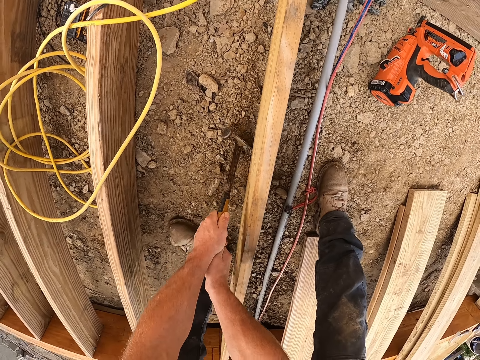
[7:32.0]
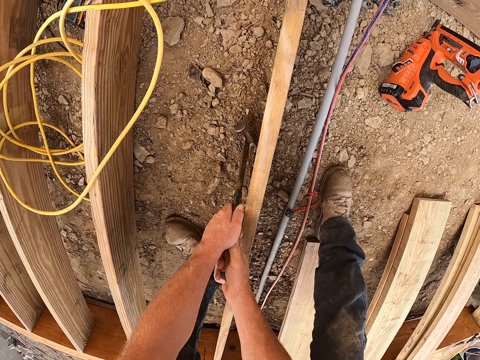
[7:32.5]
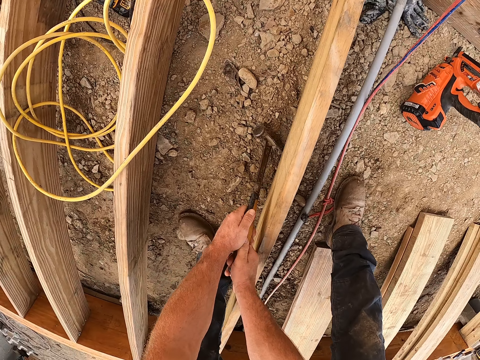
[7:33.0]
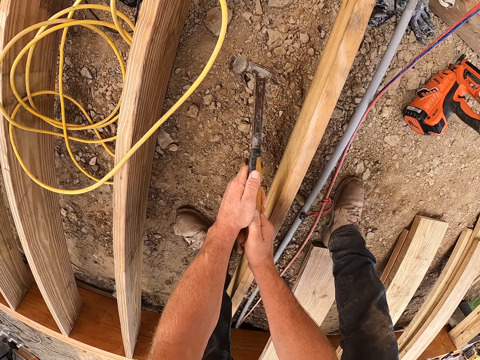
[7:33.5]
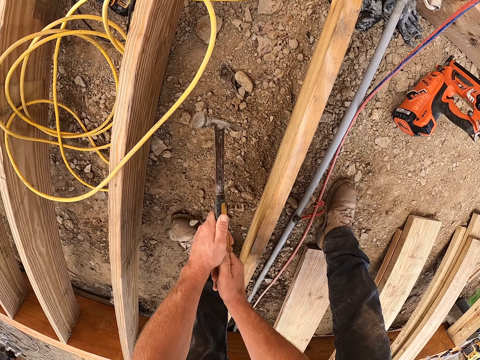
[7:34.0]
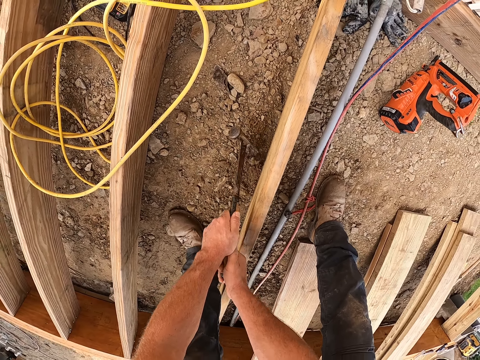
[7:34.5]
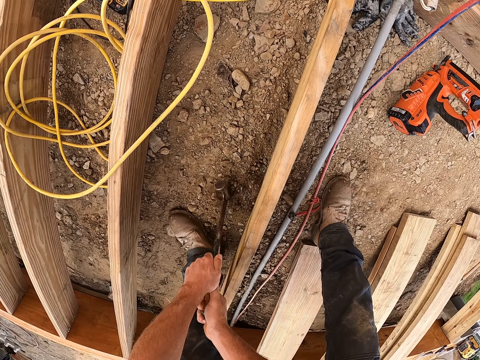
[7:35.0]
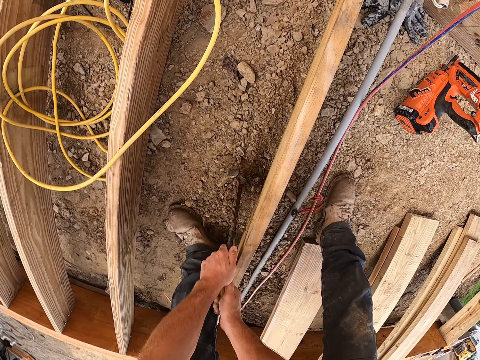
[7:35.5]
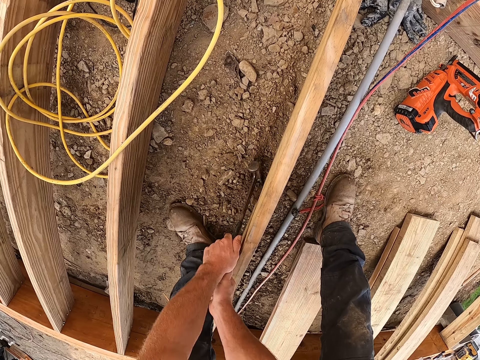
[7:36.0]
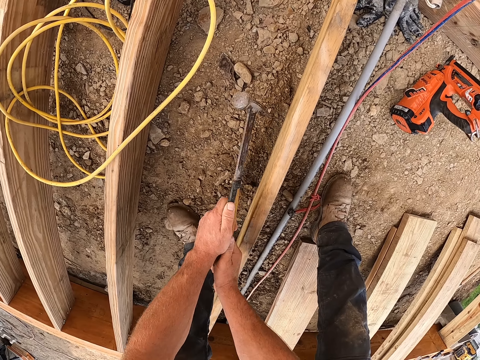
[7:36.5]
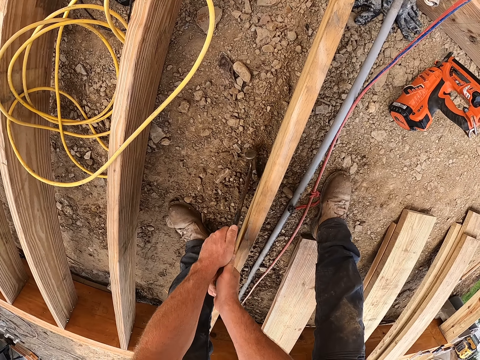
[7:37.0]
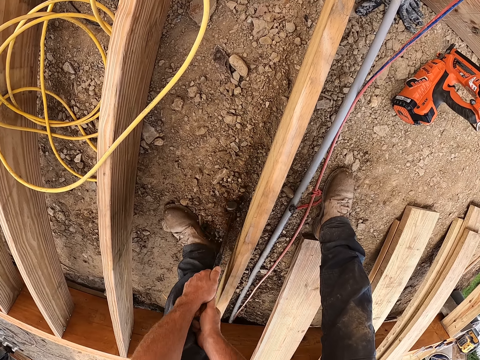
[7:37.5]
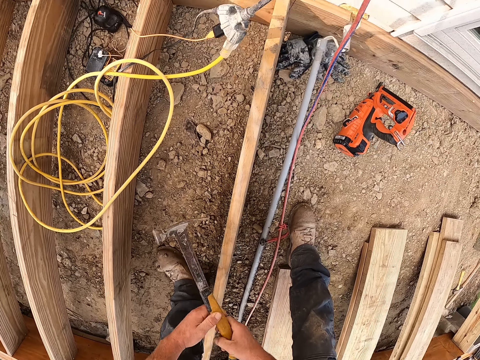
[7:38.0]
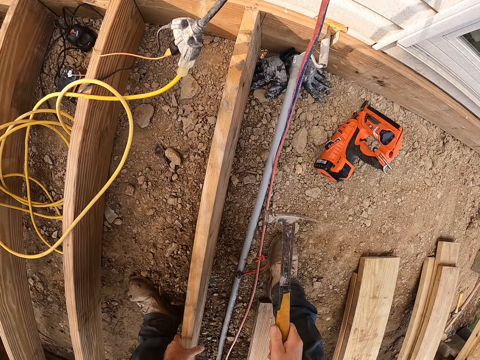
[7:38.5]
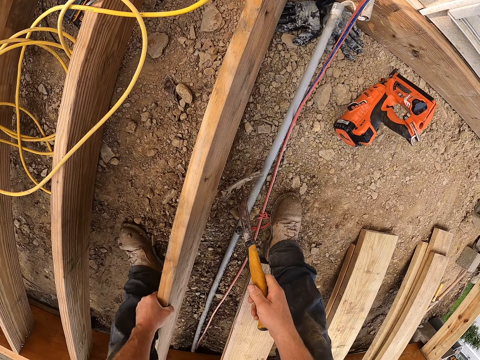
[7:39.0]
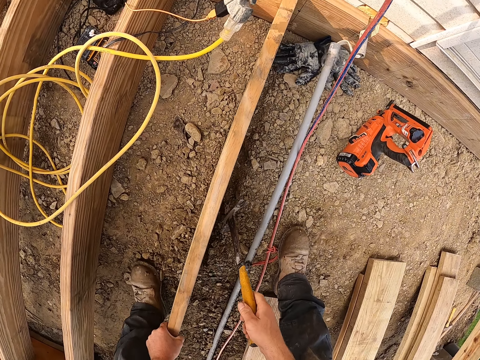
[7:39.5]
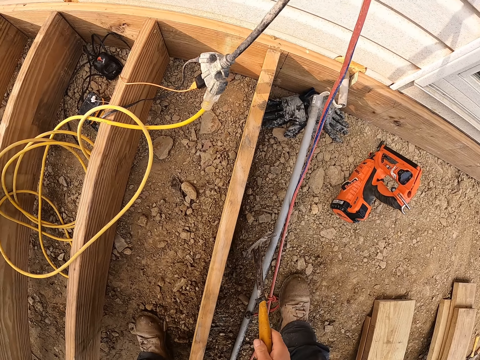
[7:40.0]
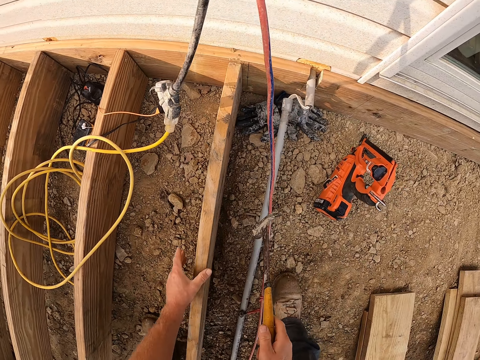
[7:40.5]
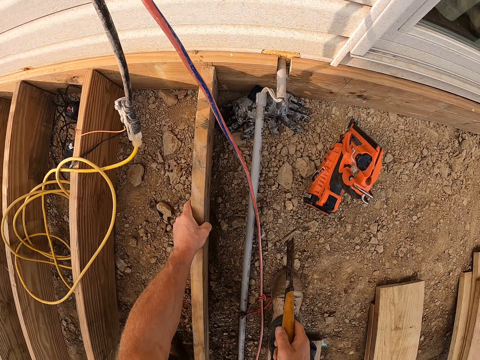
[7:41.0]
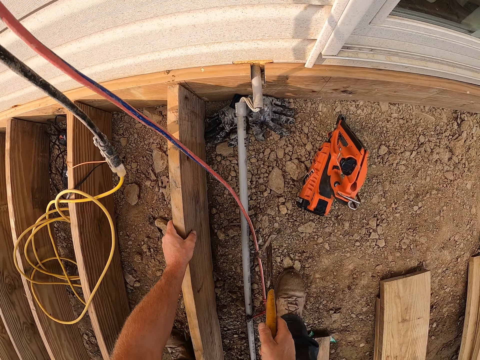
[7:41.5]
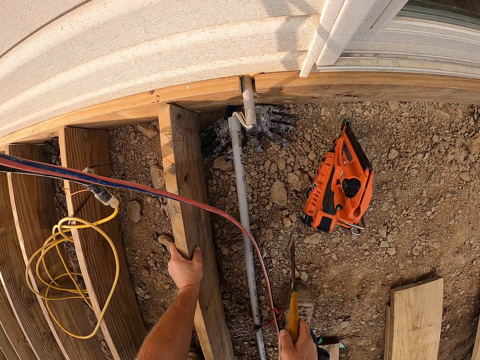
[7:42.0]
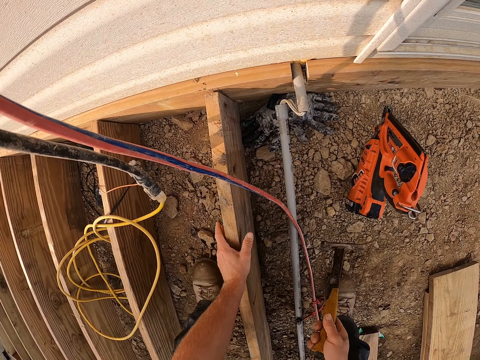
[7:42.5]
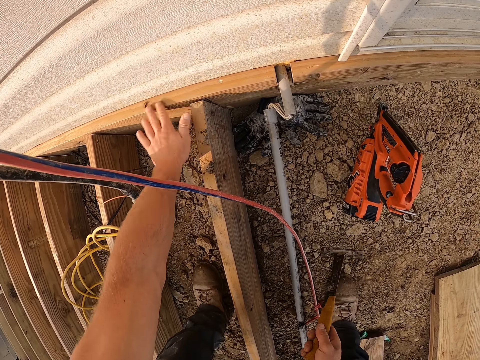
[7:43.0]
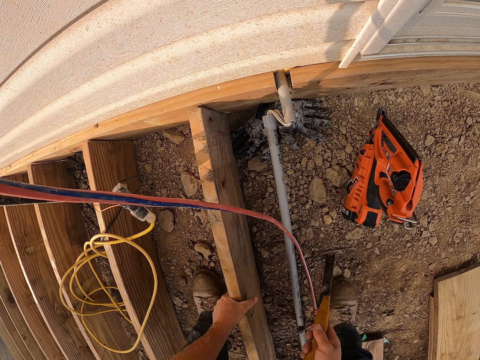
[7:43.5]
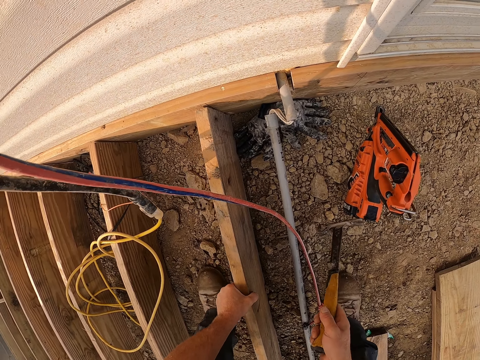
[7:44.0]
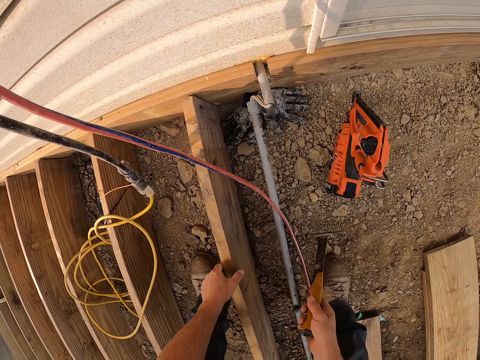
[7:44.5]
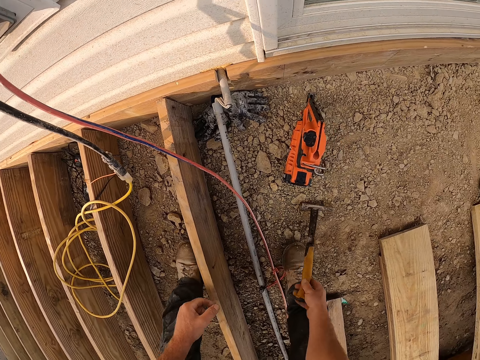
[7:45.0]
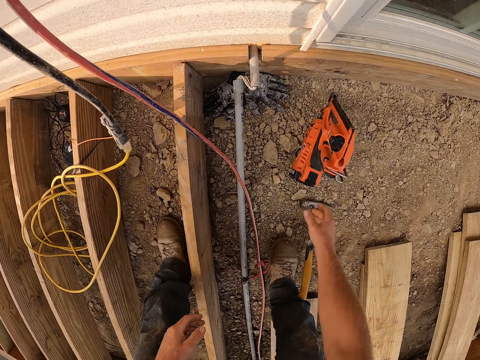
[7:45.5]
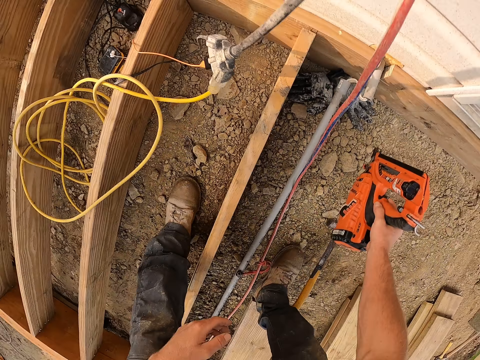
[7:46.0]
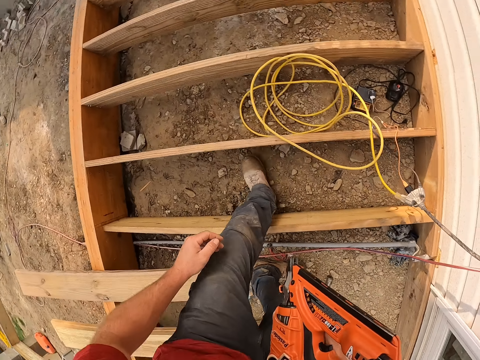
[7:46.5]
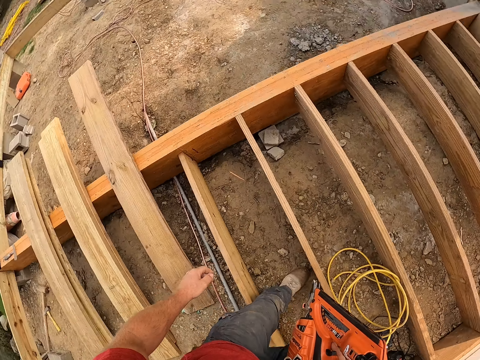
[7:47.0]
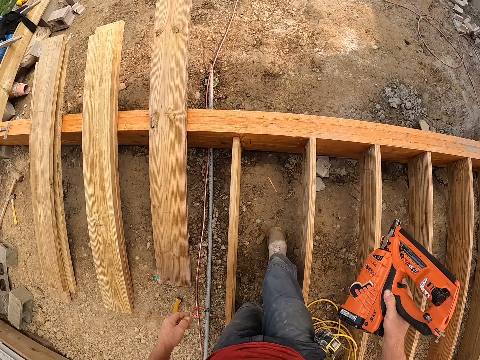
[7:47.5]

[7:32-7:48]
The camera wearer hits the hammer on the ground. They adjust the wood. They wipe dirt from on top of the wood. They adjust the wood a little. They drop the hammer. They pick up the nail gun. They turn to one side of the wood.

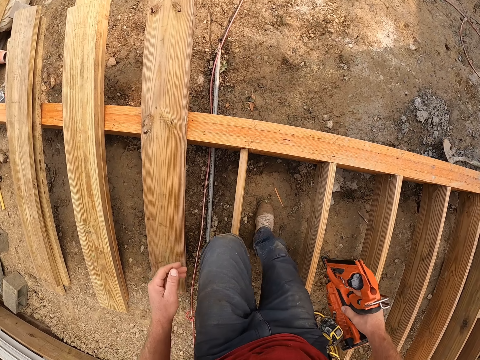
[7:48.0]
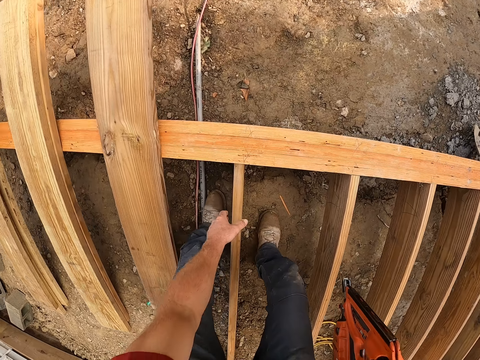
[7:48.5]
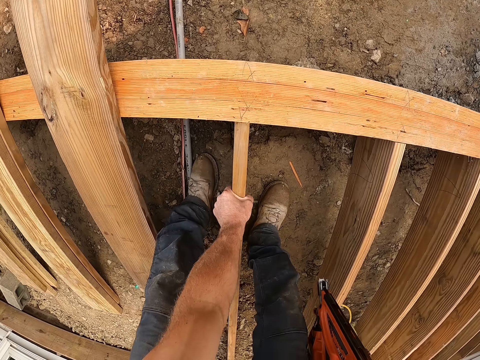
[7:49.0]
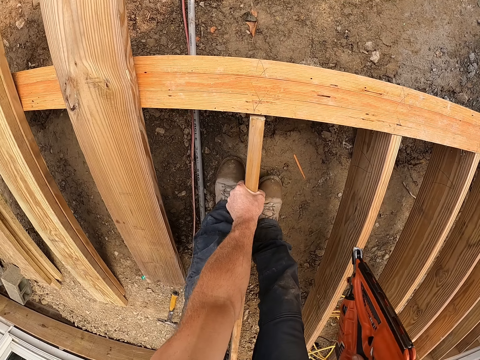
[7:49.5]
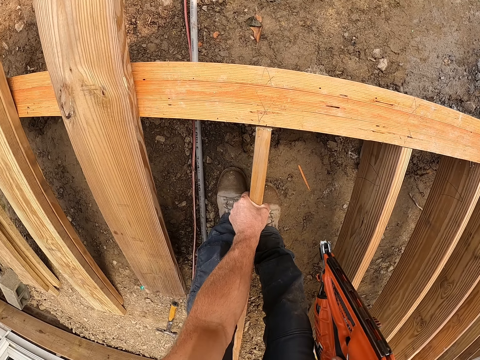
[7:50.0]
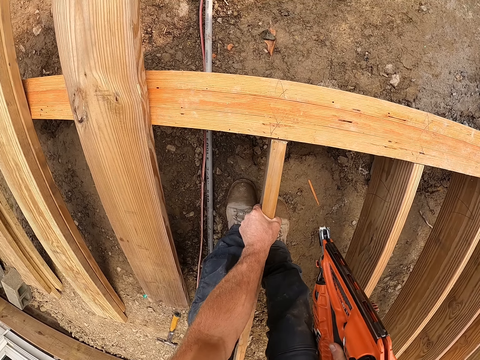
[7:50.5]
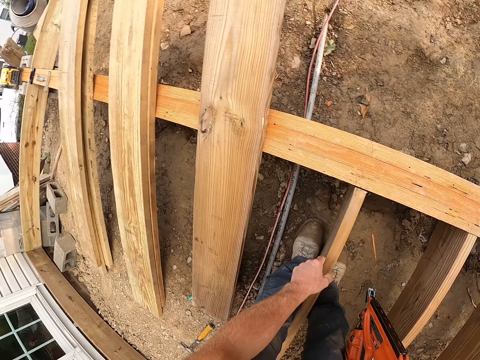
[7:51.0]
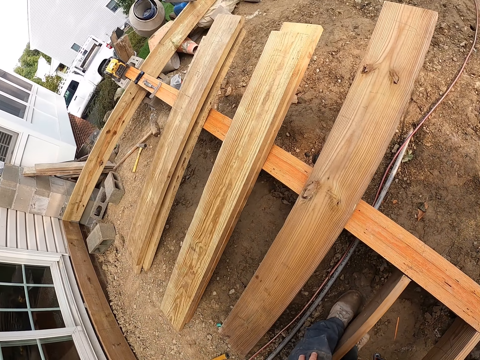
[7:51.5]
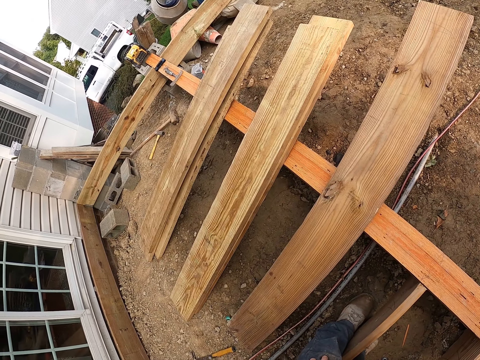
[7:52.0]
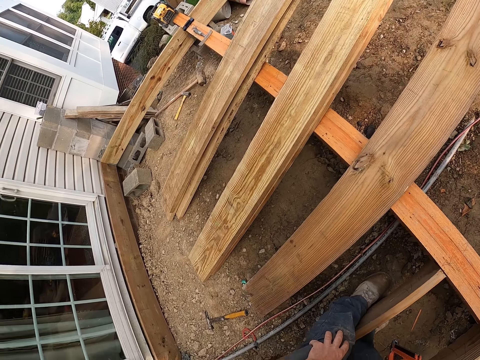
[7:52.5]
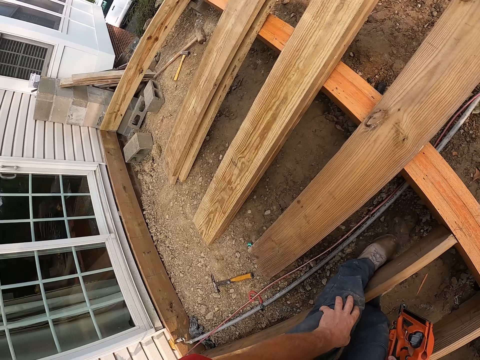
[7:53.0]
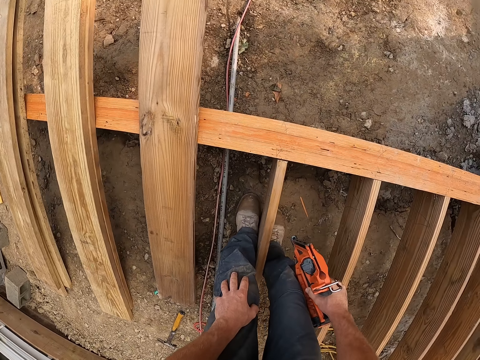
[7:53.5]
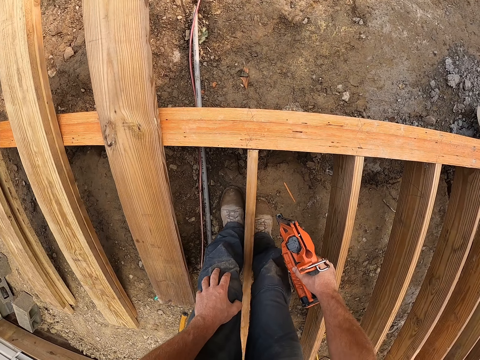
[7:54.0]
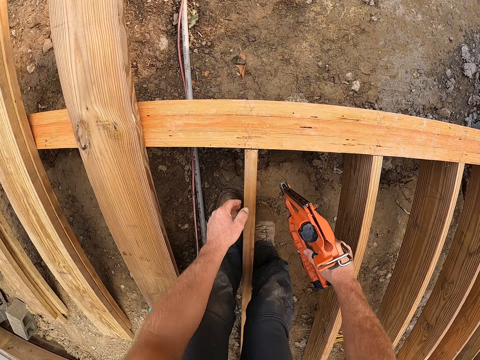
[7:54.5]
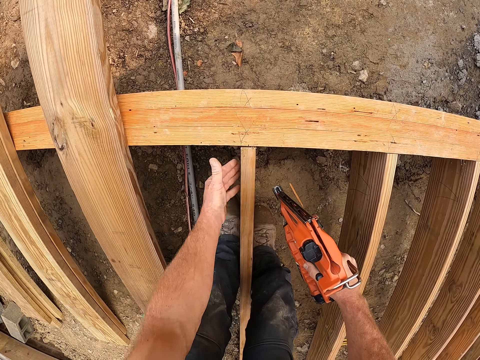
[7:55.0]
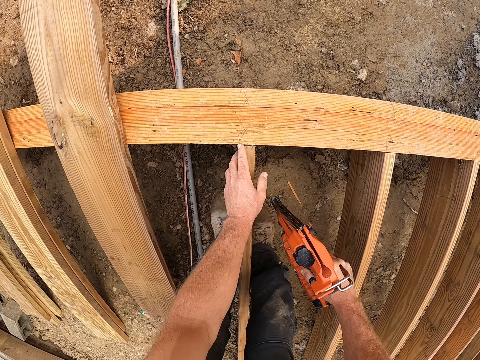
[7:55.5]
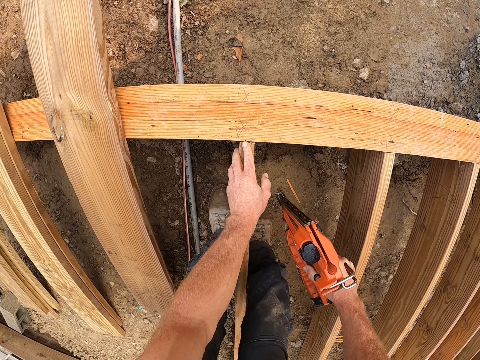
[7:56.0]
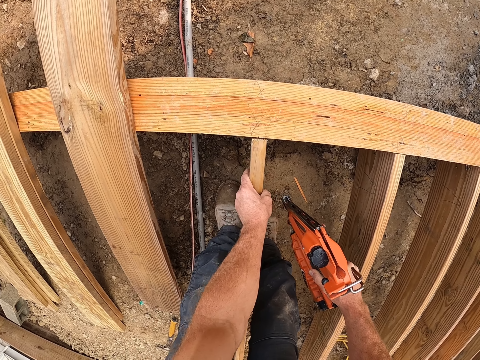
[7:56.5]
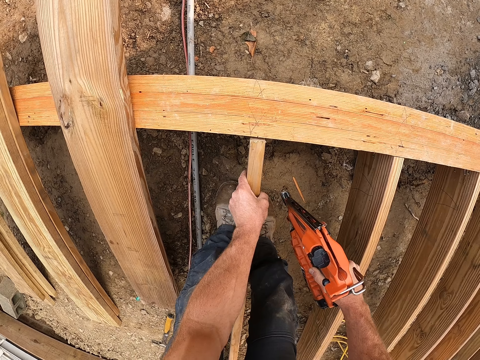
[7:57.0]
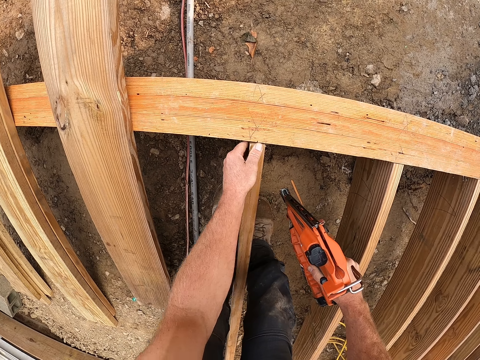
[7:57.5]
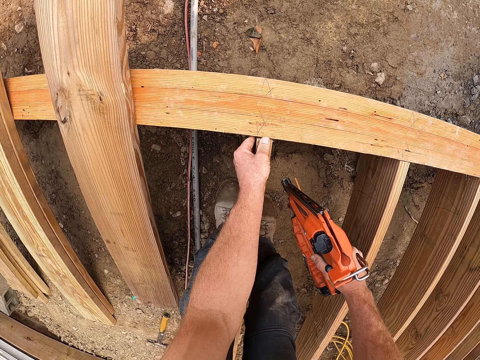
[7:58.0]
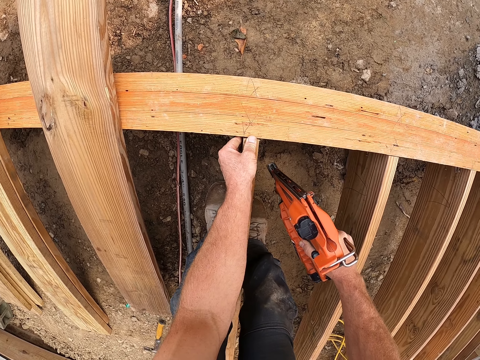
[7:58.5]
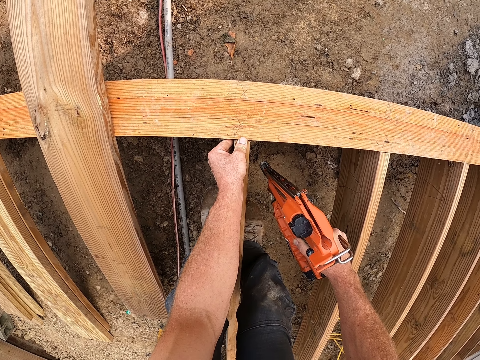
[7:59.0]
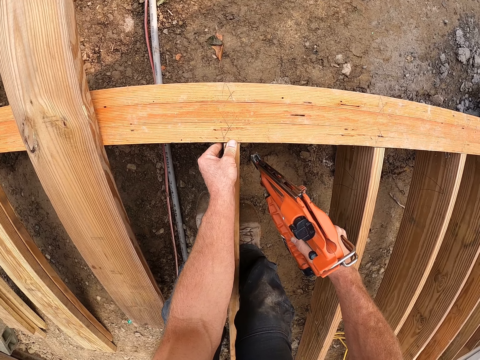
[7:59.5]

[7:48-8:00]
The camera wearer adjusts the wood. He touches the piece of wood. He touches his knees. He cleans dirt from the wood.
